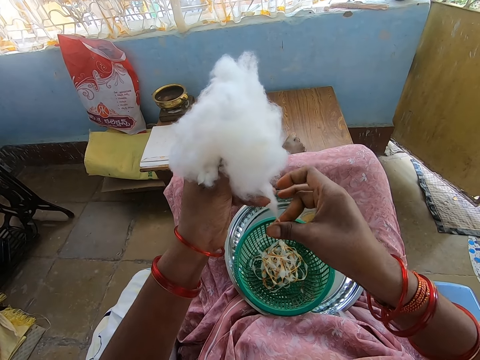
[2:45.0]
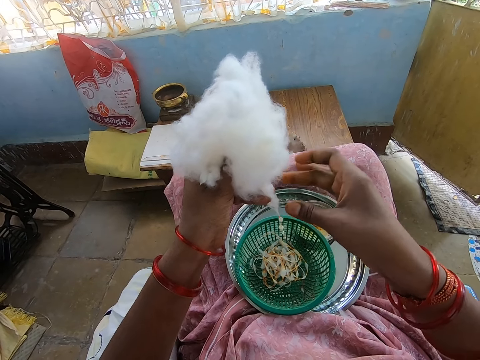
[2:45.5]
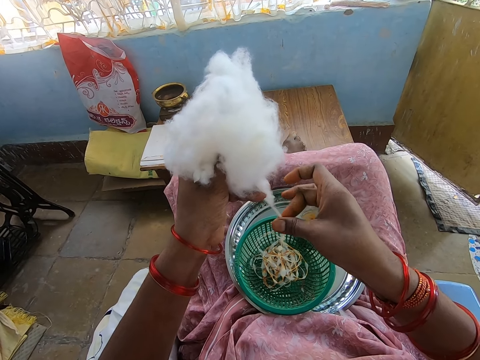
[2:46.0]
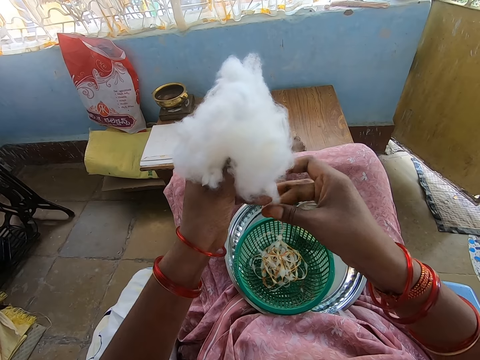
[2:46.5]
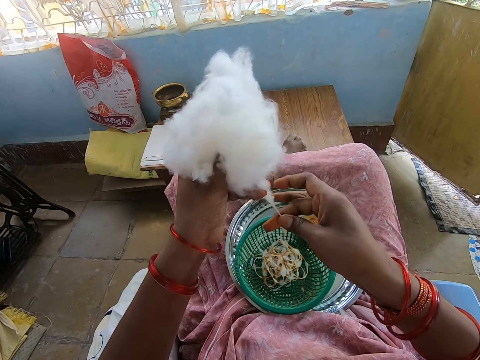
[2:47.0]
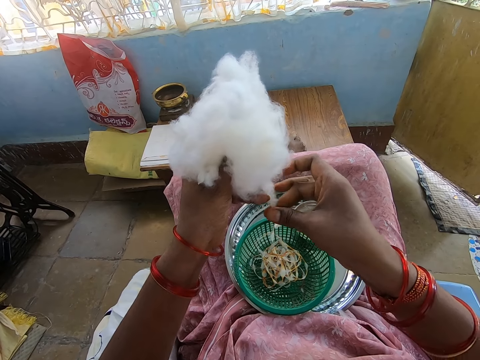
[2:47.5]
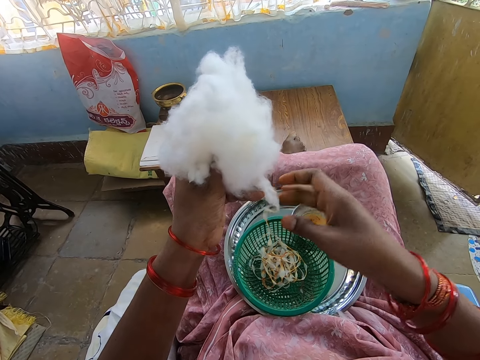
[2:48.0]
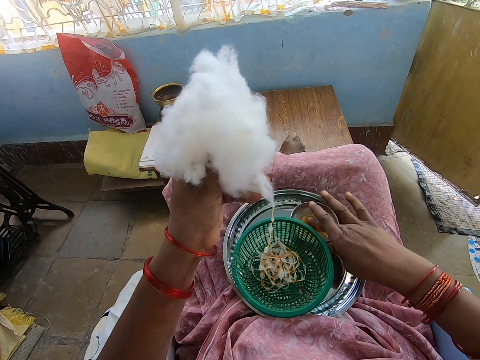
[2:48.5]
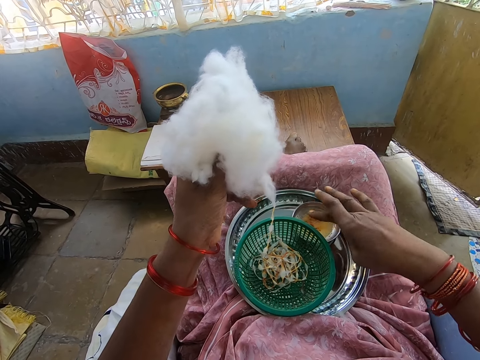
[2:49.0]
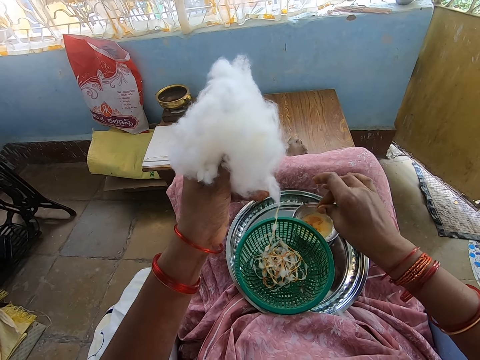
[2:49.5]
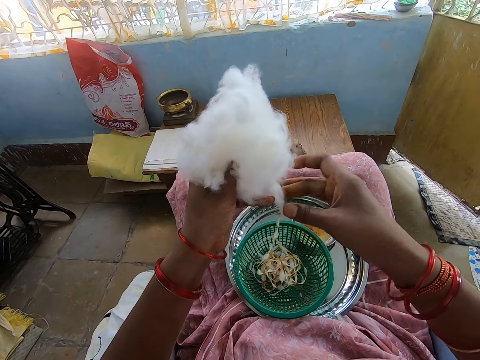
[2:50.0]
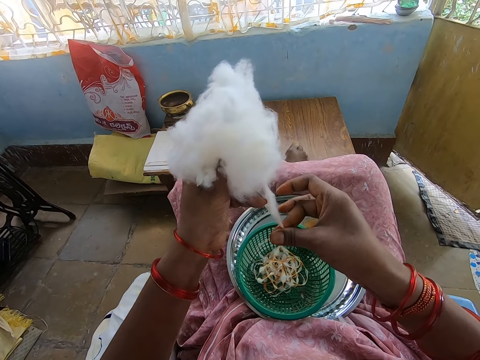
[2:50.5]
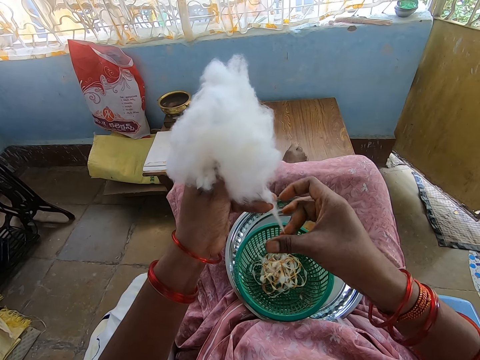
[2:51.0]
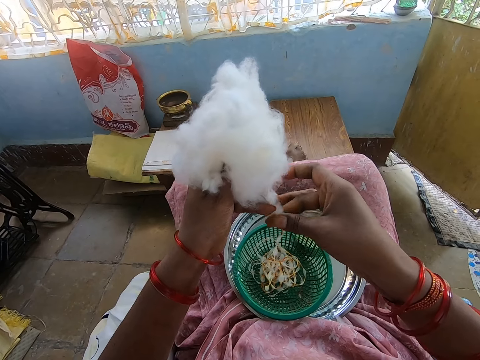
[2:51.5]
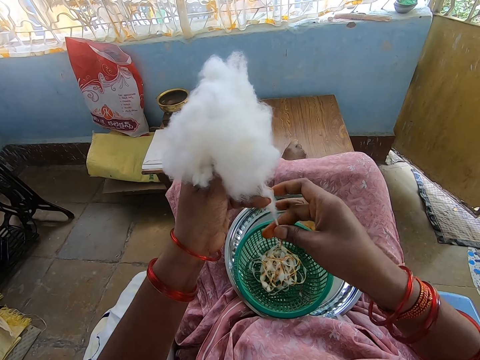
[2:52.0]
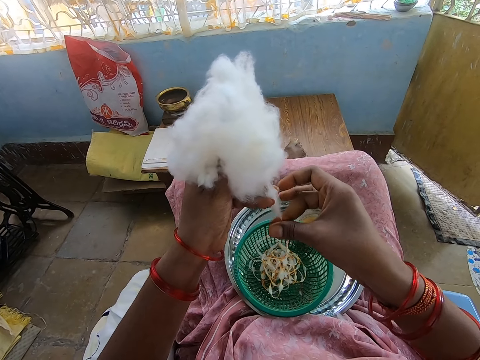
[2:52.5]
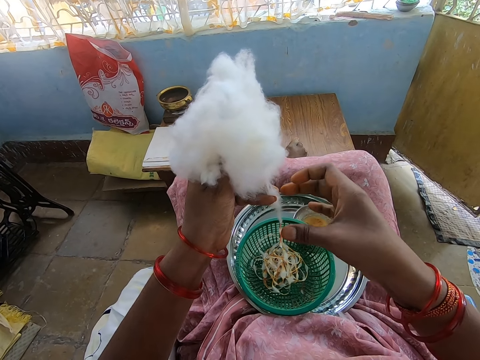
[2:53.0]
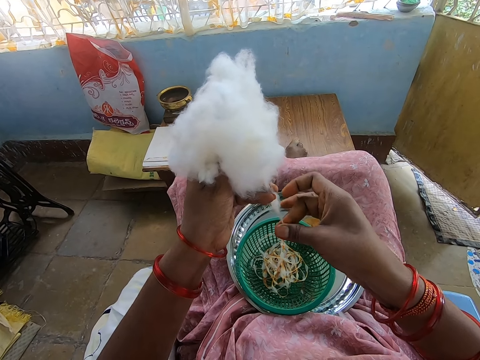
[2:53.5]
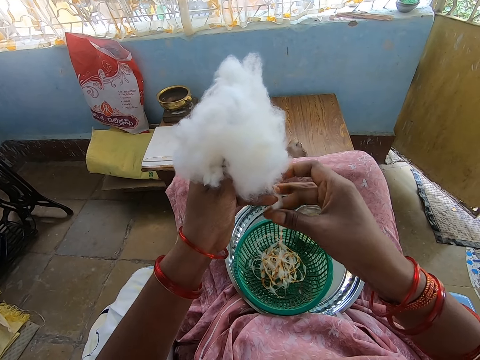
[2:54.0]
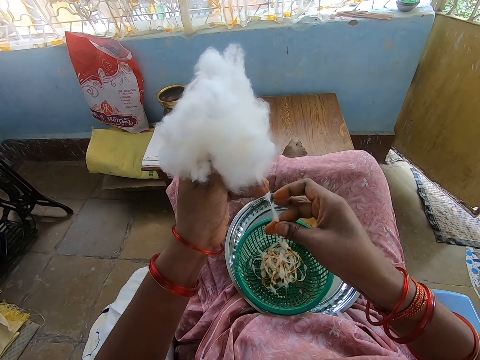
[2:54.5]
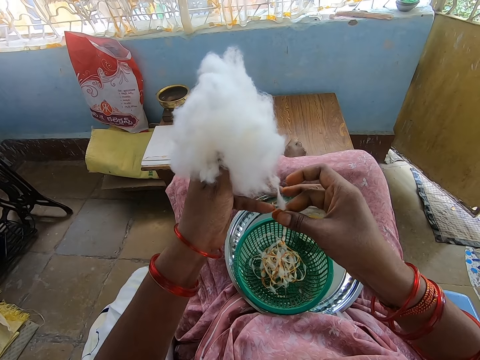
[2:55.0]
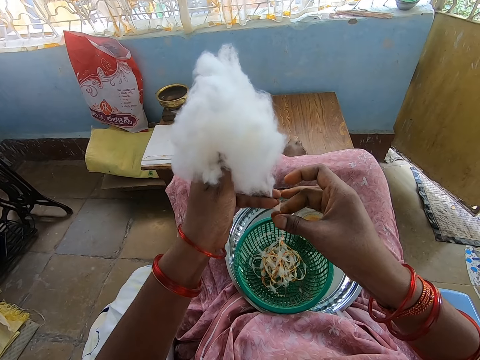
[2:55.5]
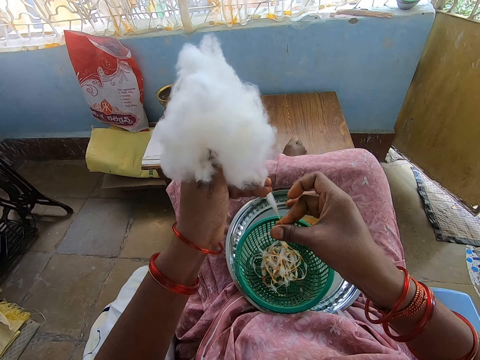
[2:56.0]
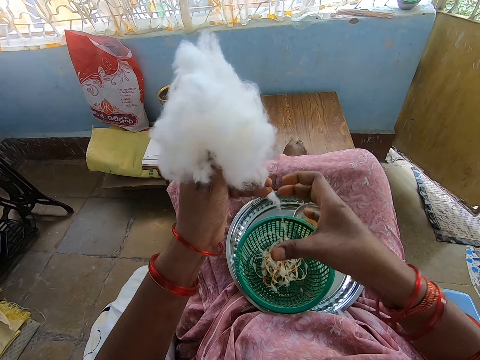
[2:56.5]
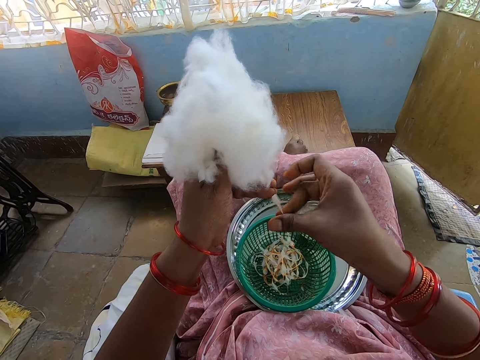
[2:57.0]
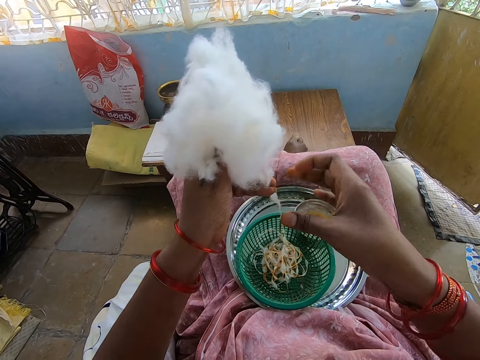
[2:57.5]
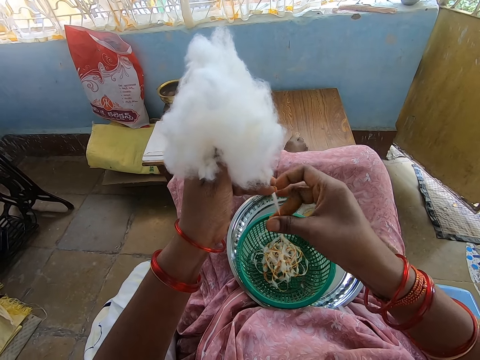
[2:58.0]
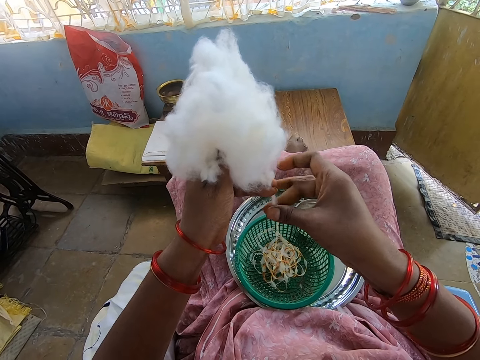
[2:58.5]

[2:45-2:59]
The camera wearer touches the oil in the container on the tray on her legs with her right hand. She rubs her right fingers together. She rolls the cotton wool in her left hand with her right hand into the basket on the tray on her legs.

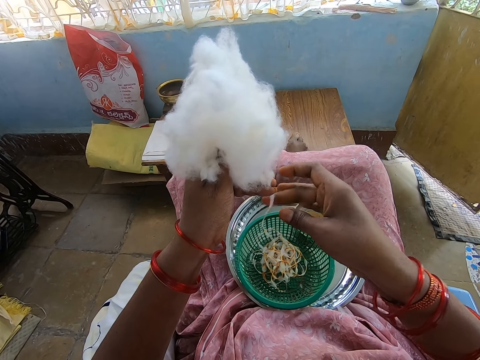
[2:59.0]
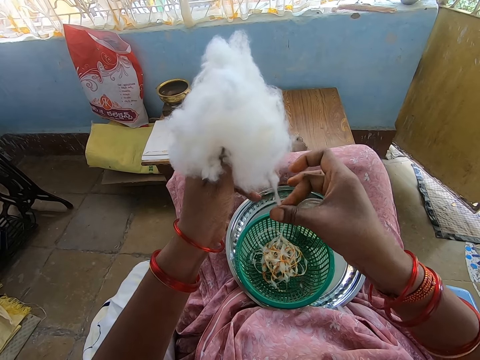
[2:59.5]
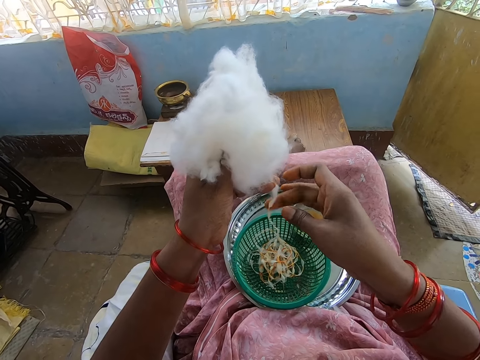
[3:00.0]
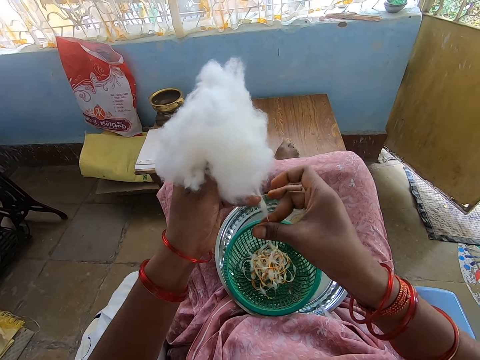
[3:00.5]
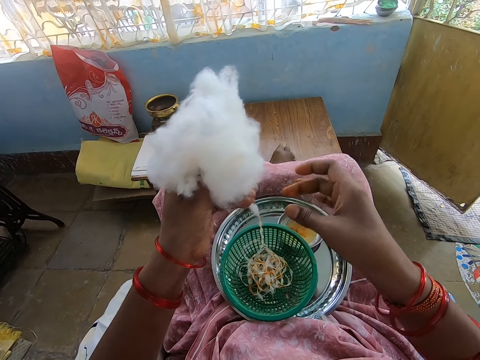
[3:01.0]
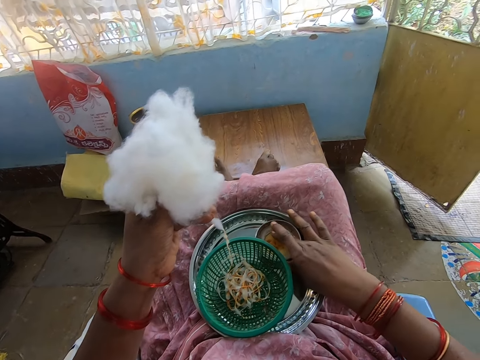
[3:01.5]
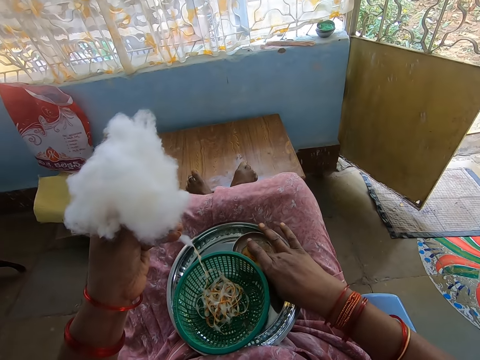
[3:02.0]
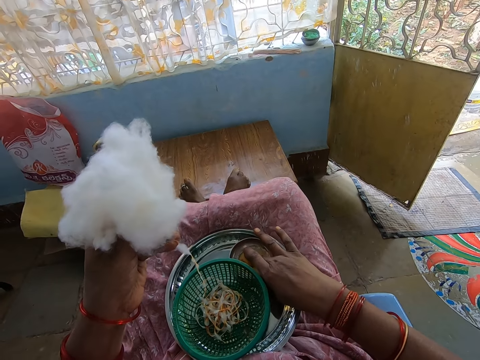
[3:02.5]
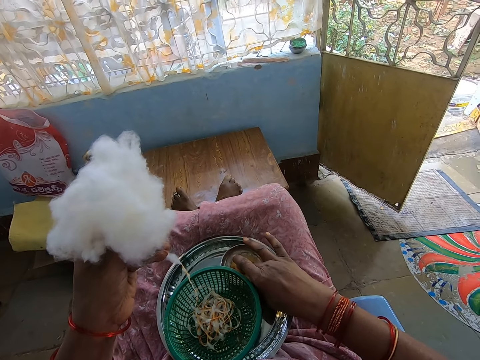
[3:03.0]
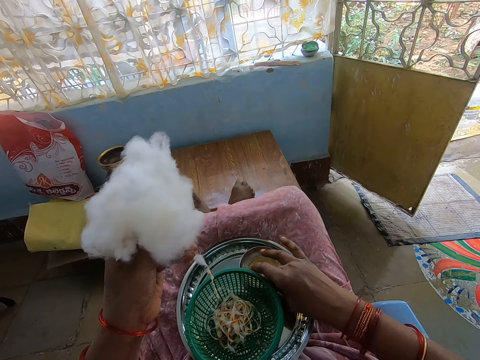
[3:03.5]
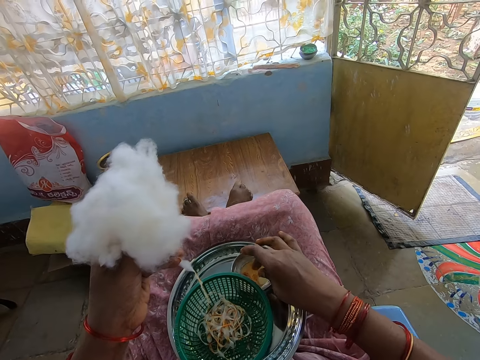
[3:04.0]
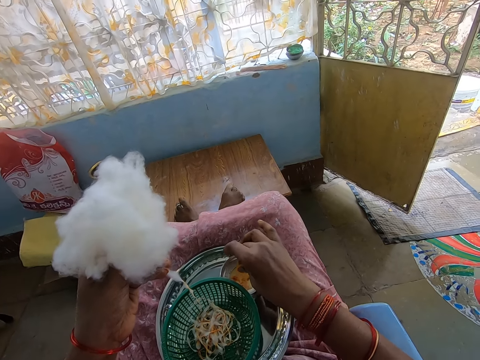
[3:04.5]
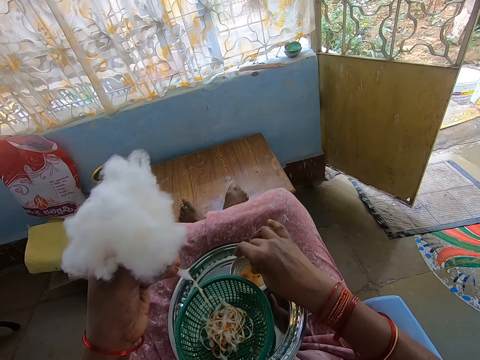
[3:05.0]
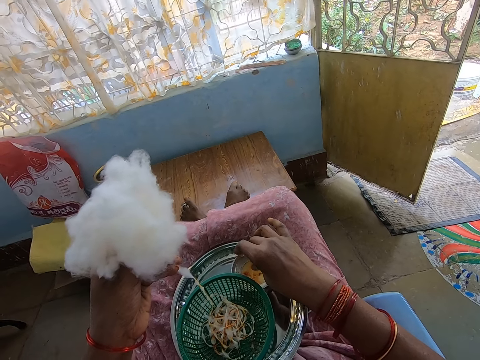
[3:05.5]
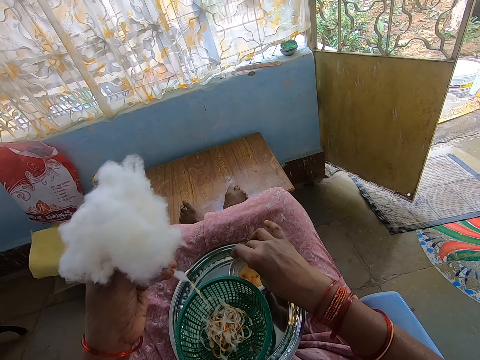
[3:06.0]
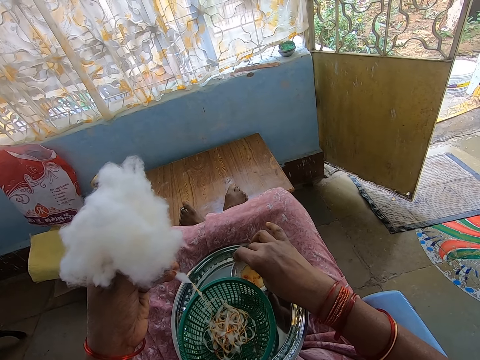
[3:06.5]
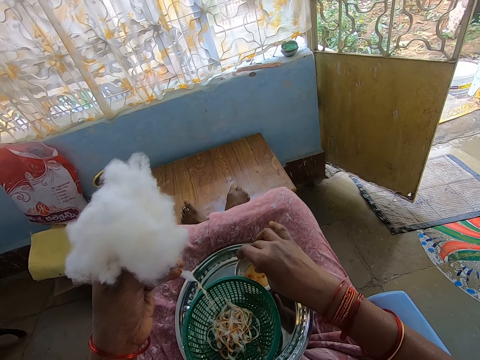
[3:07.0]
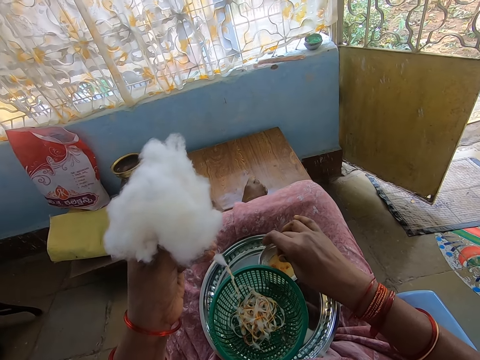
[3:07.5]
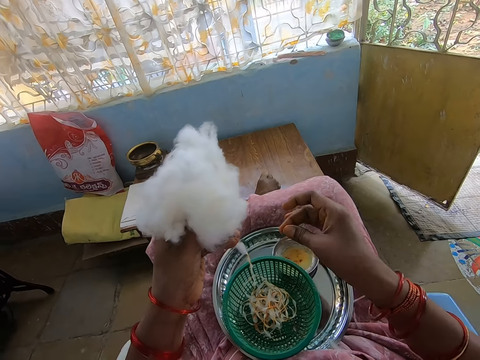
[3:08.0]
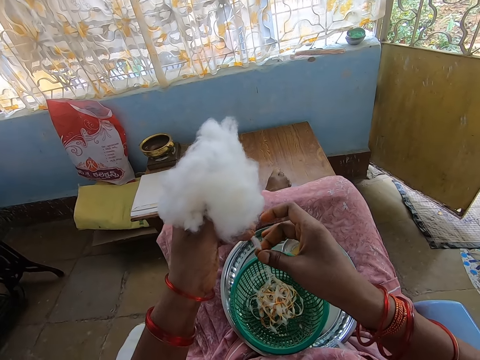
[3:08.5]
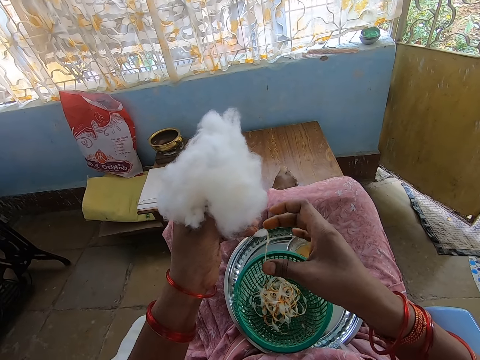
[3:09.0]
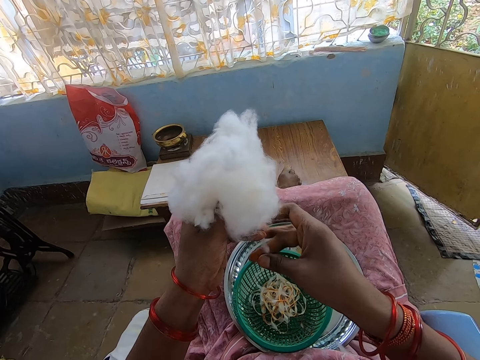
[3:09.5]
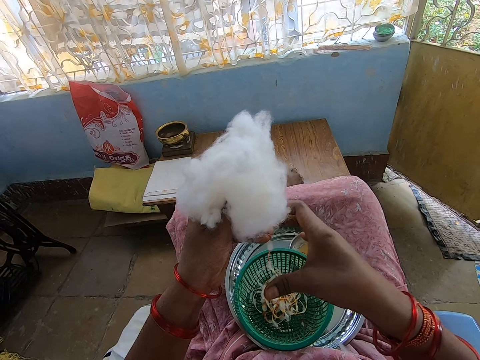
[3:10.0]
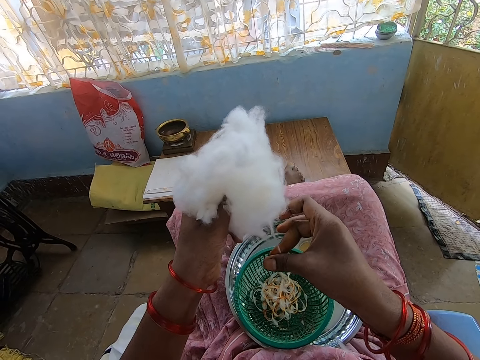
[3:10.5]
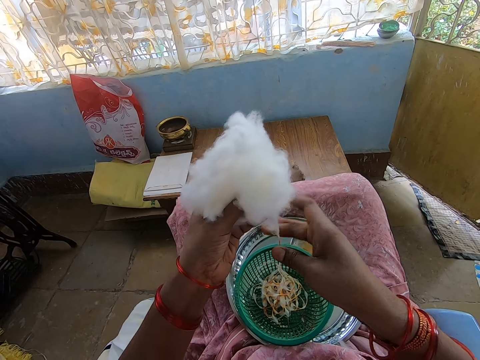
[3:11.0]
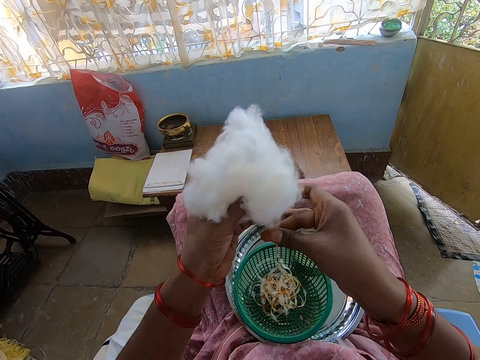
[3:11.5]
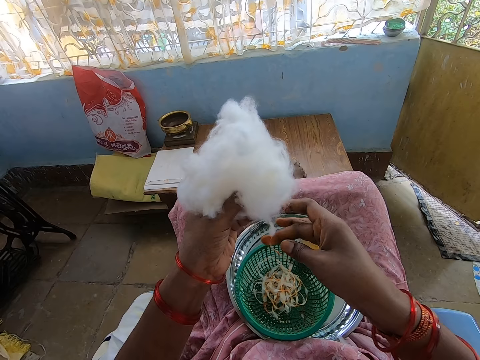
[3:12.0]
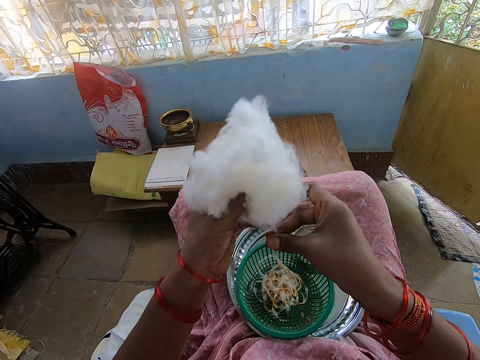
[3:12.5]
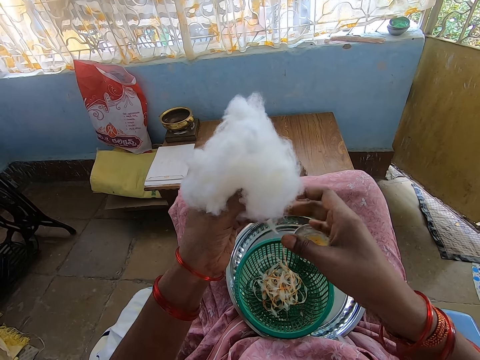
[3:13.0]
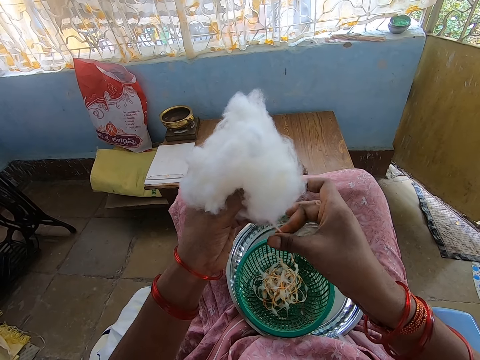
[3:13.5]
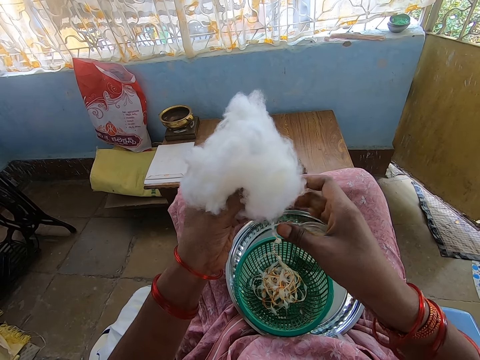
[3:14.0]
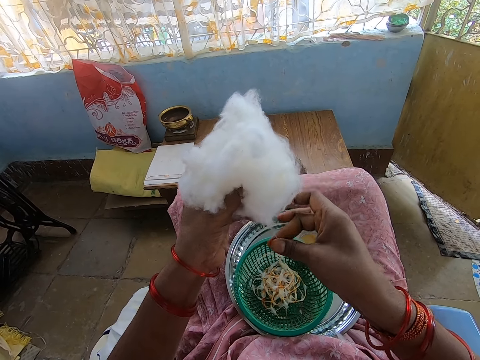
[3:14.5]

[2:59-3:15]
The camera wearer touches the oil in the container on the tray on her legs with her right hand. She rubs her right fingers together. She rolls the cotton wool in her left hand with her right hand into the basket on the tray on her legs.
